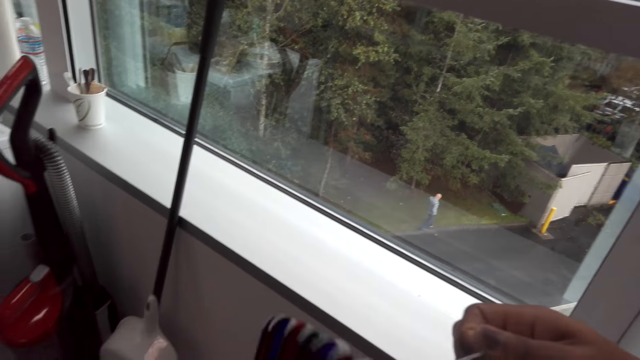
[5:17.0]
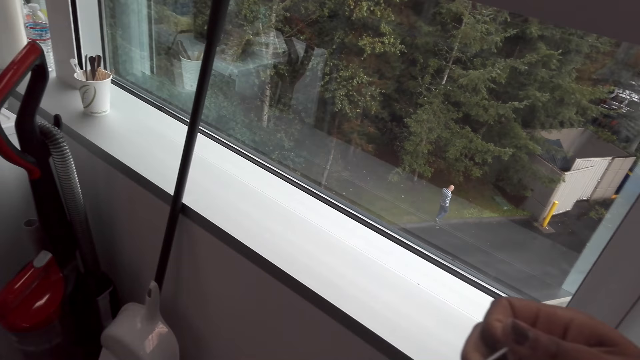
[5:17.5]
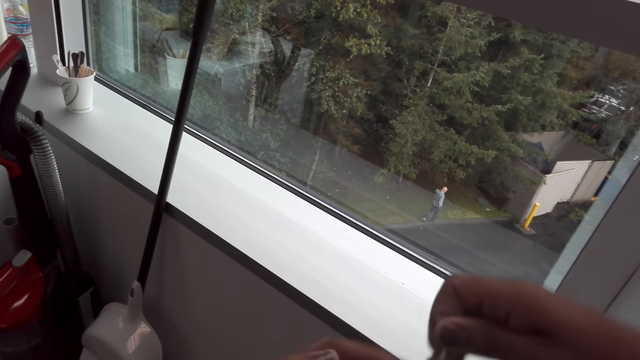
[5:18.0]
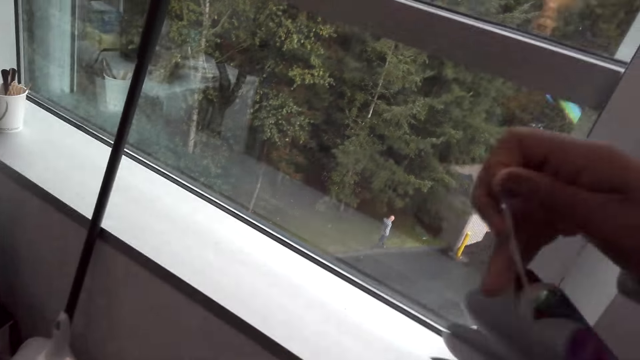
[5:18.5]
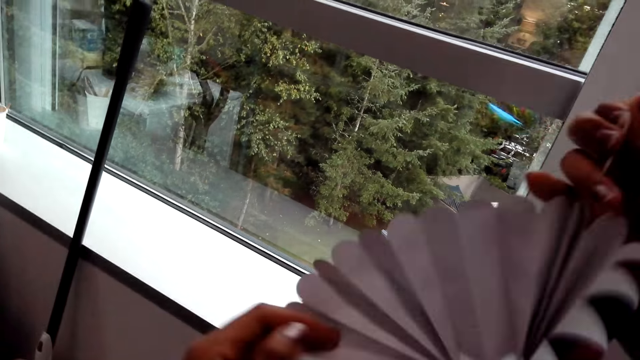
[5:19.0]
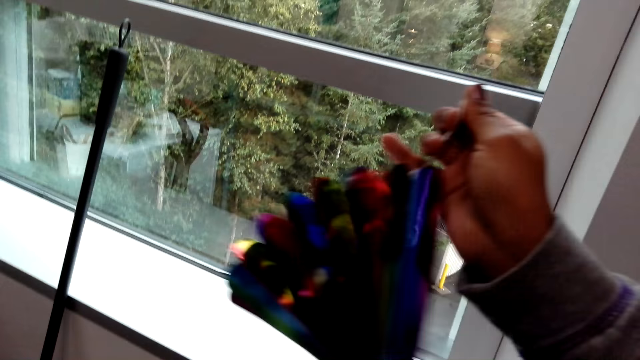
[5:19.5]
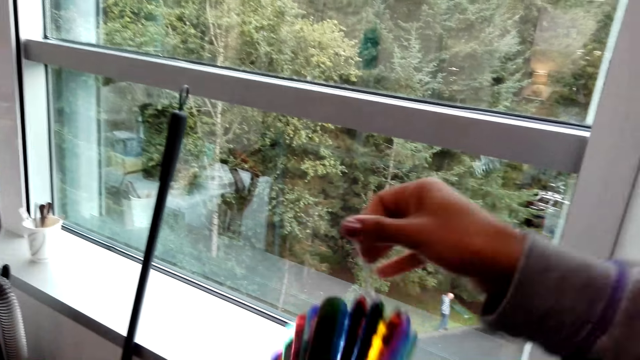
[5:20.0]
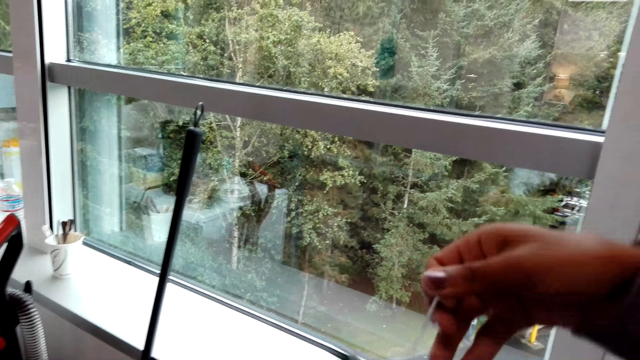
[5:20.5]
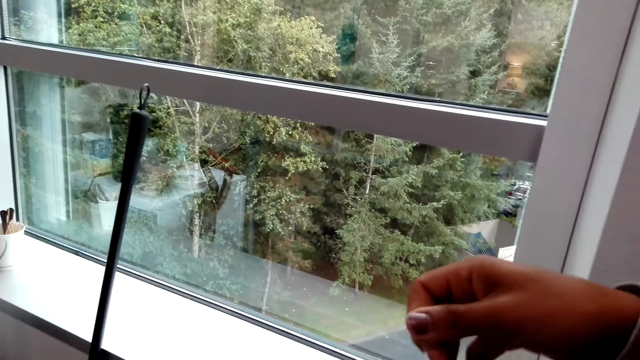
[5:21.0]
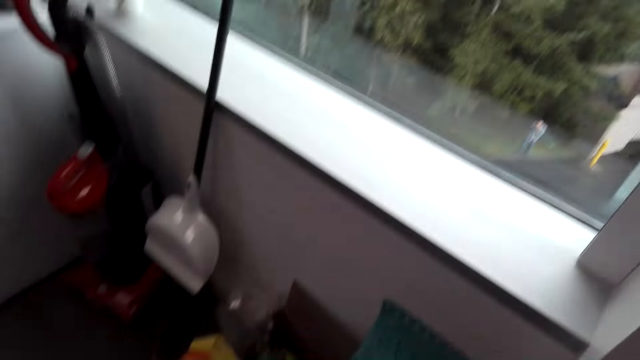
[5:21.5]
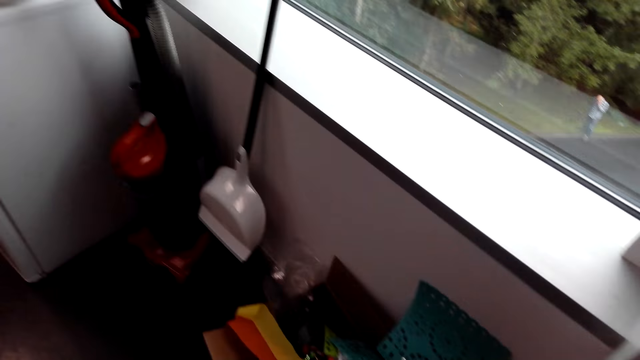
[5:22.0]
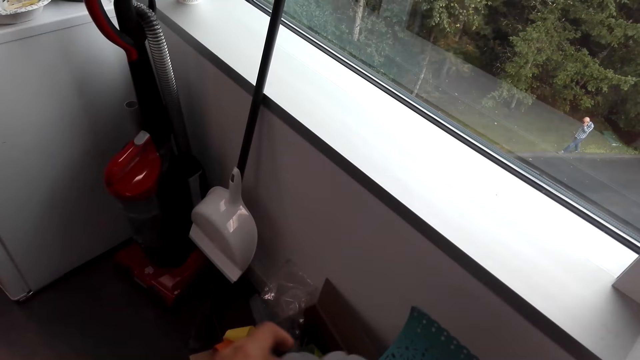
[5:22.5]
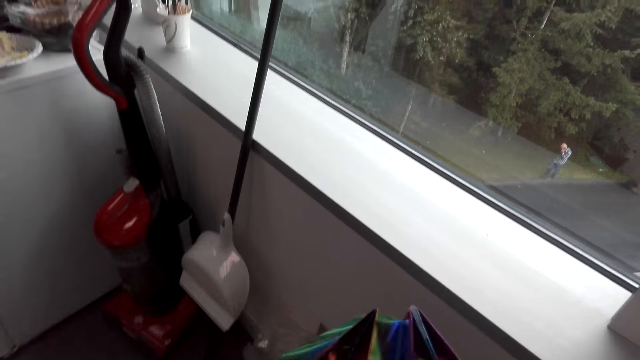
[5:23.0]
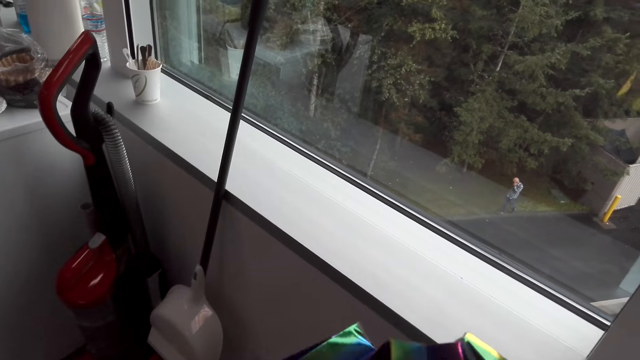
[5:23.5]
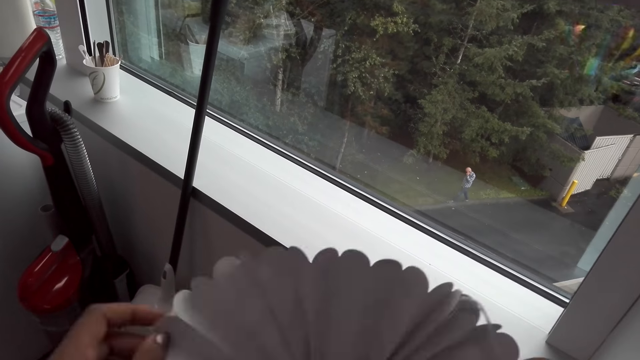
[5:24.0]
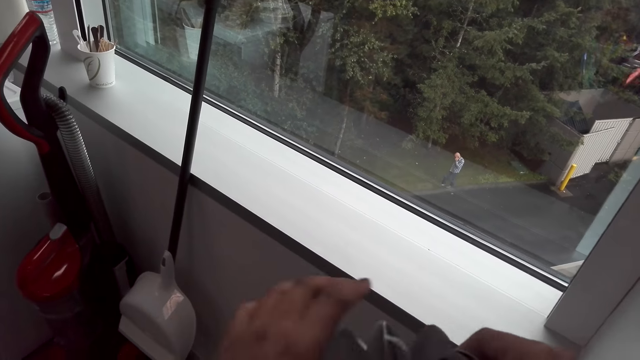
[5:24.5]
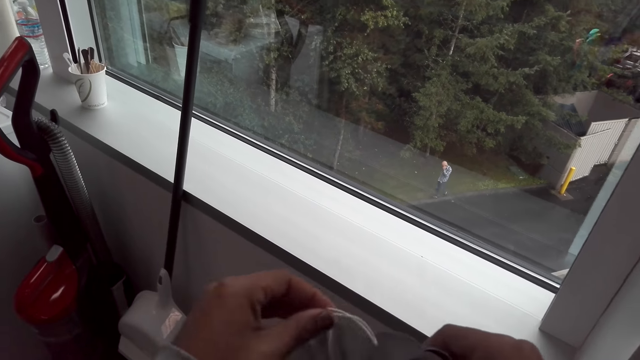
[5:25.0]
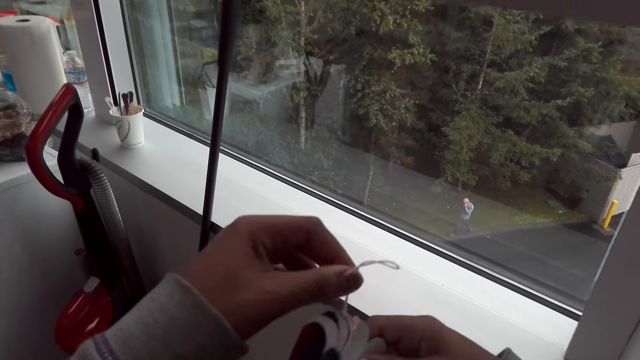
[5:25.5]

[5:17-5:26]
The camera wearer stretches the decoration. They lift flowers.

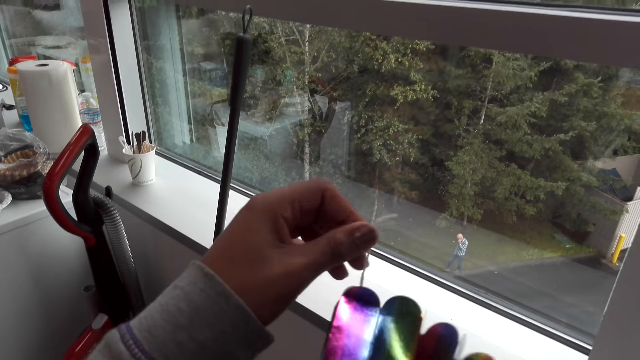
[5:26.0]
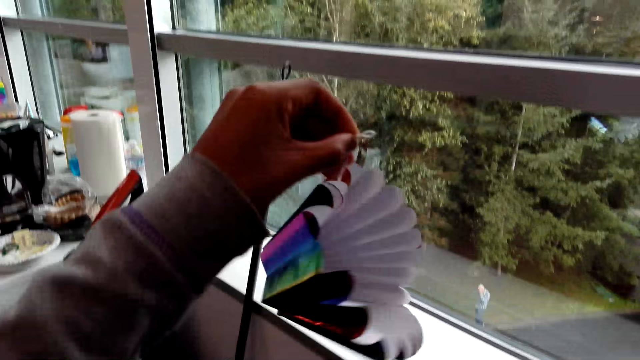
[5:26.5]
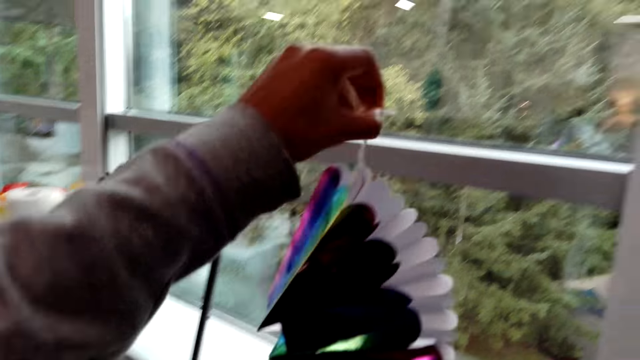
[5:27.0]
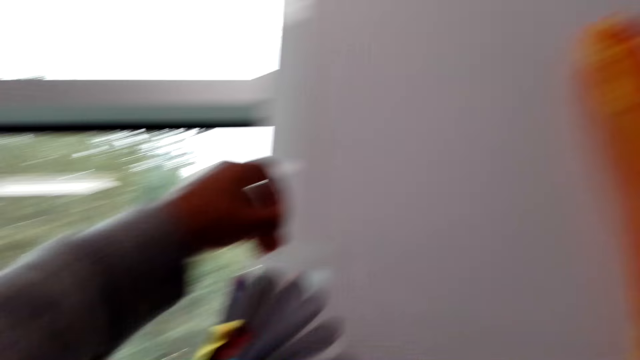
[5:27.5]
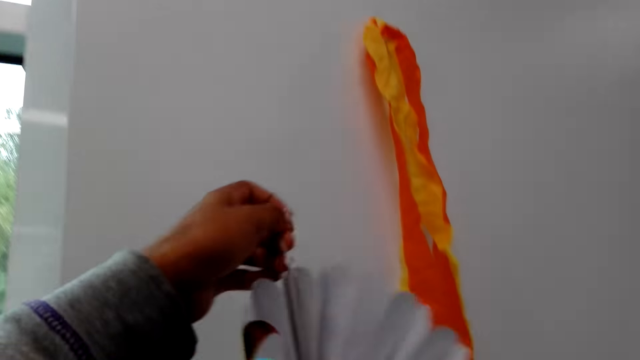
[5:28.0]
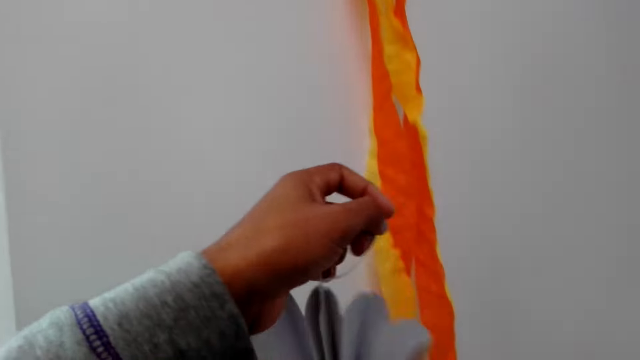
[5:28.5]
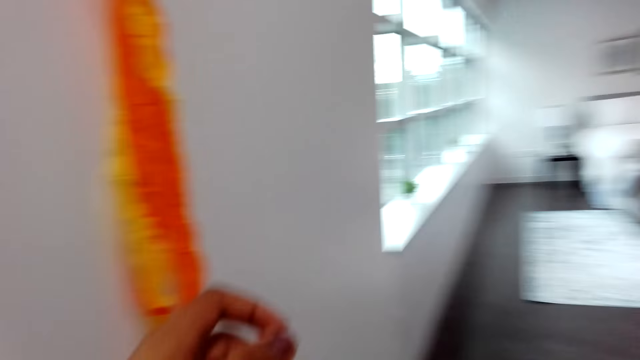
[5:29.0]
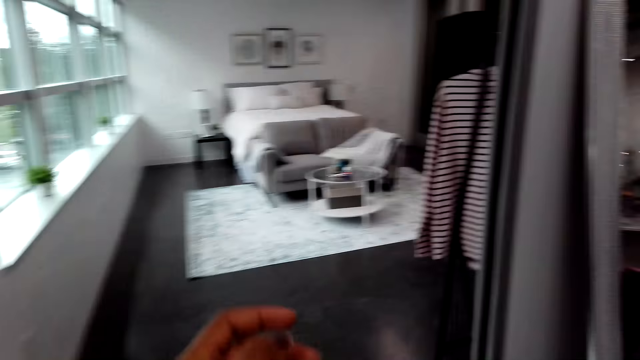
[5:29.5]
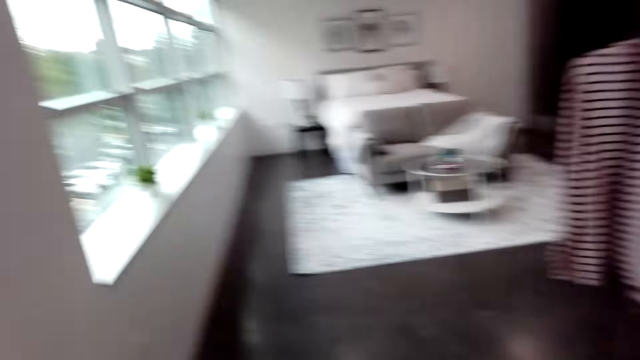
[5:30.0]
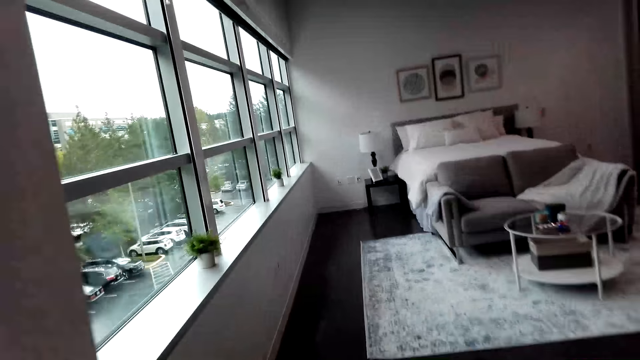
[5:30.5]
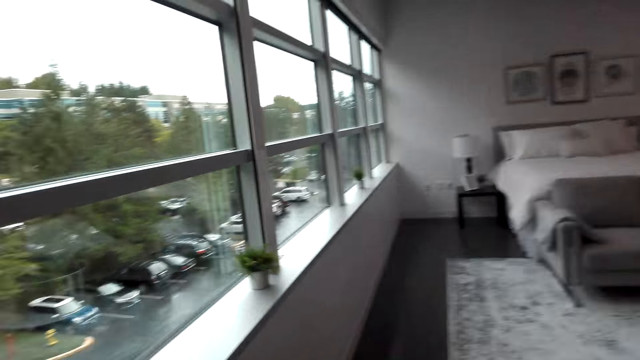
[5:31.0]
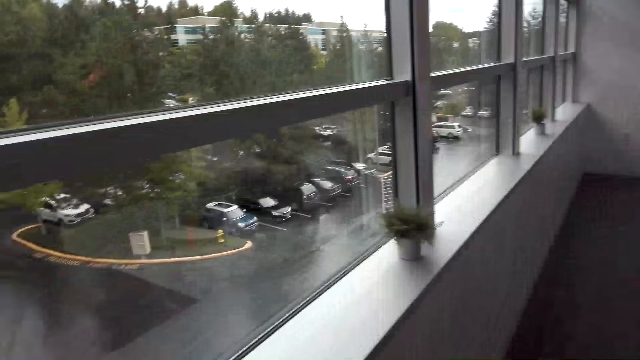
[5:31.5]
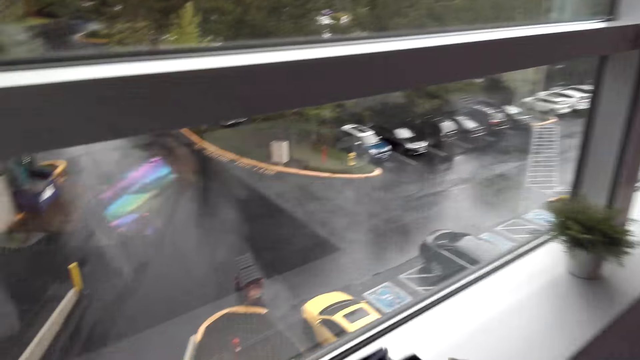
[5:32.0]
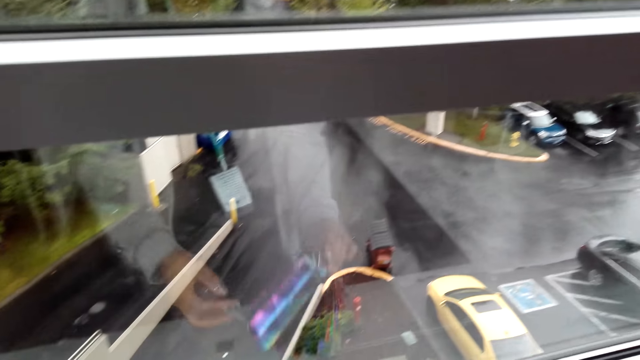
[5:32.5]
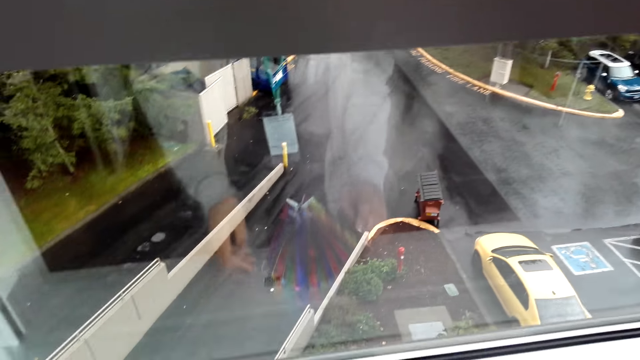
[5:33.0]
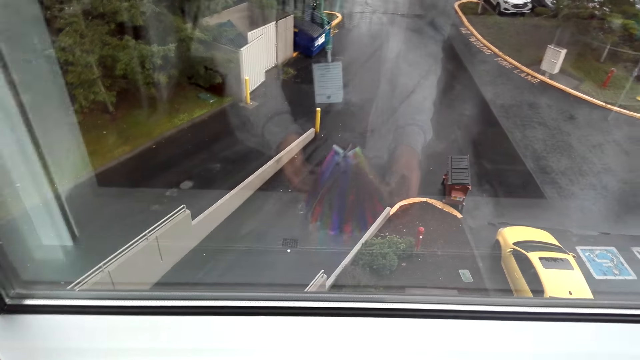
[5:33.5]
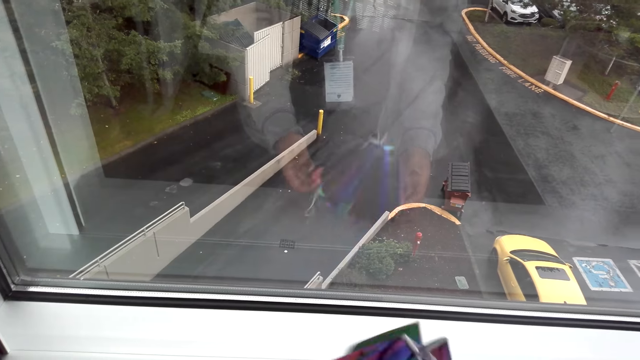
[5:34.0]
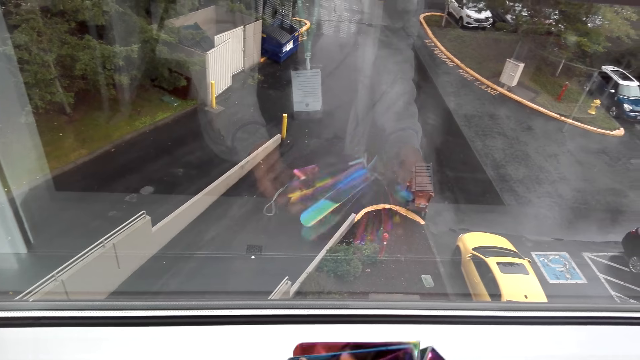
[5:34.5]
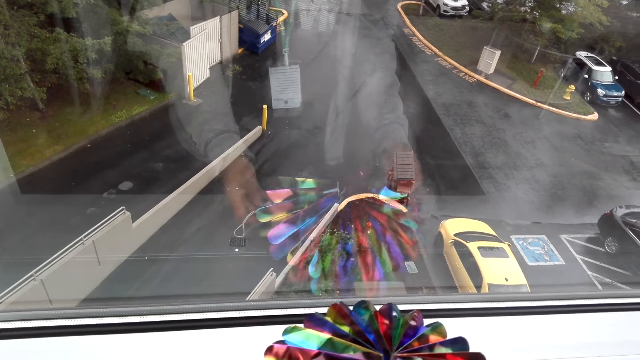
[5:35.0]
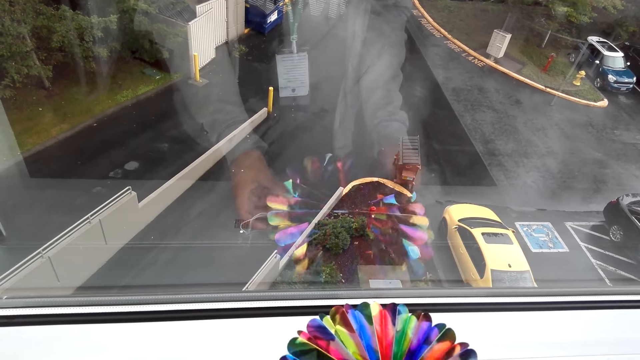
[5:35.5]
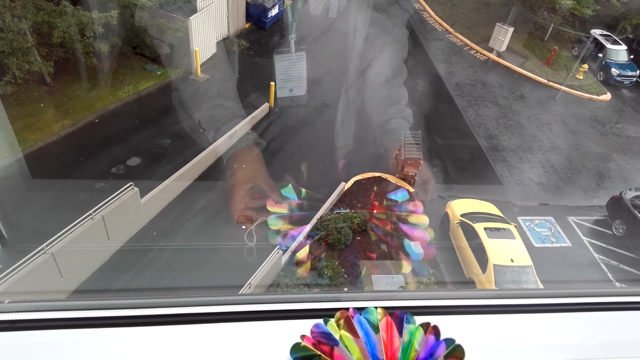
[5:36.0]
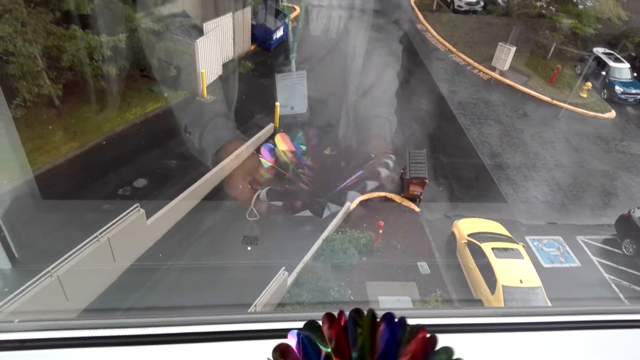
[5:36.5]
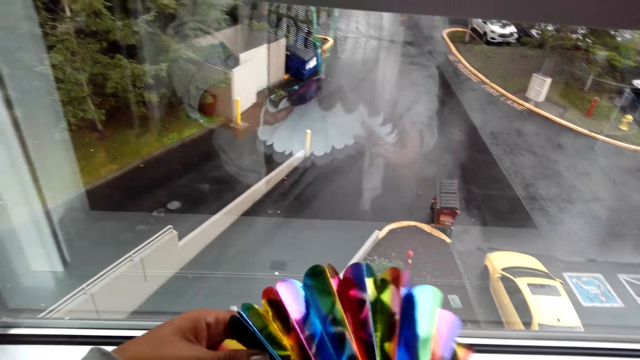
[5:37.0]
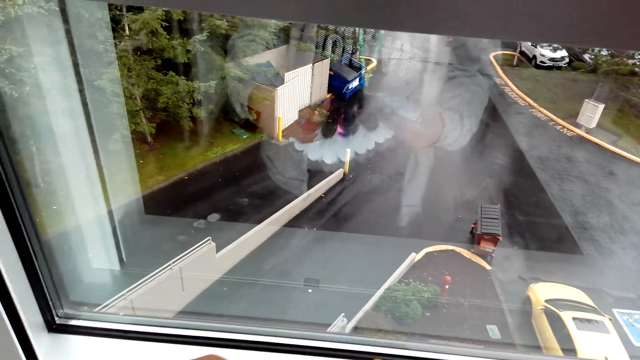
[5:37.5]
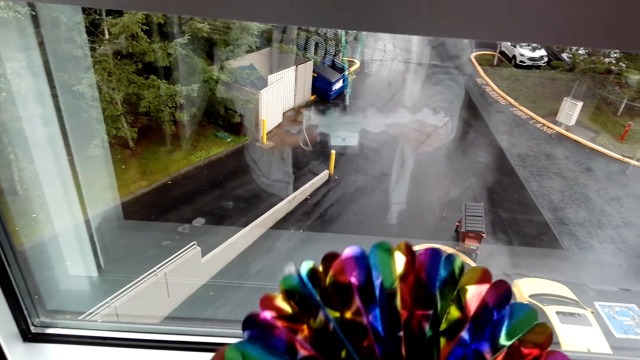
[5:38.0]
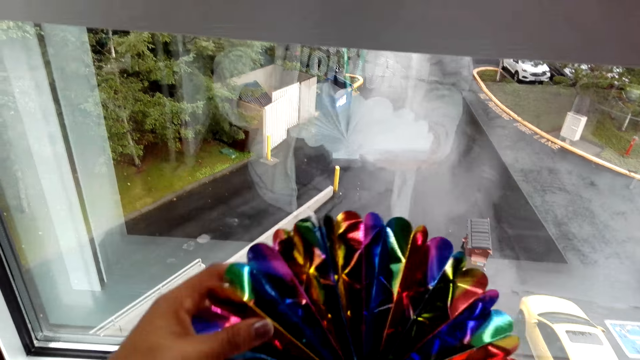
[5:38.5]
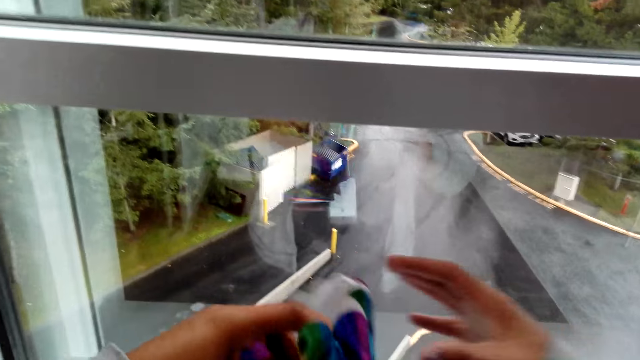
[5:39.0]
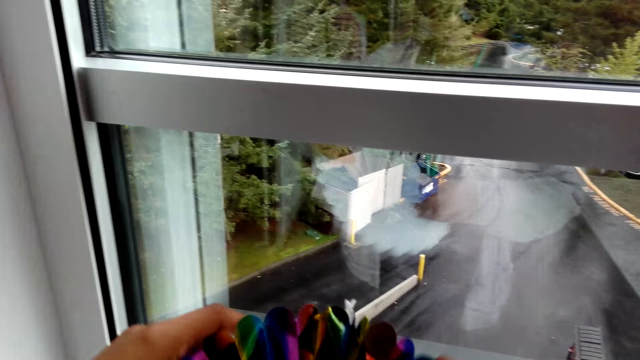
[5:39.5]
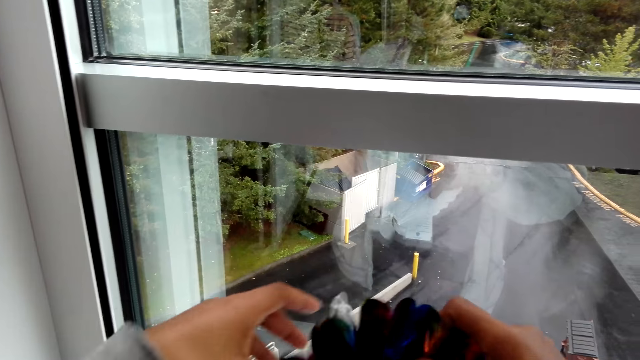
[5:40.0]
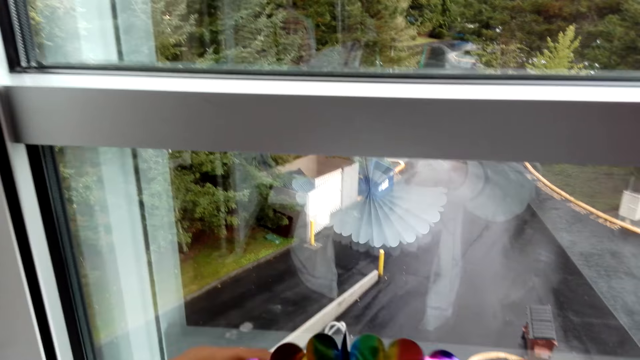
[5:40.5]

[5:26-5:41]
The camera wearer lifts the decoration up. They walk around the shop. They put the decoration by the window. They put the flowers on the table. They pick the decoration. They adjust the flowers. They stretch the decoration. They put the decoration by the window. They lift the decoration. They fix the decoration.
